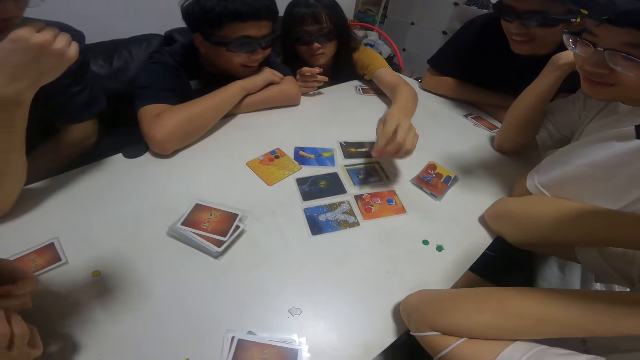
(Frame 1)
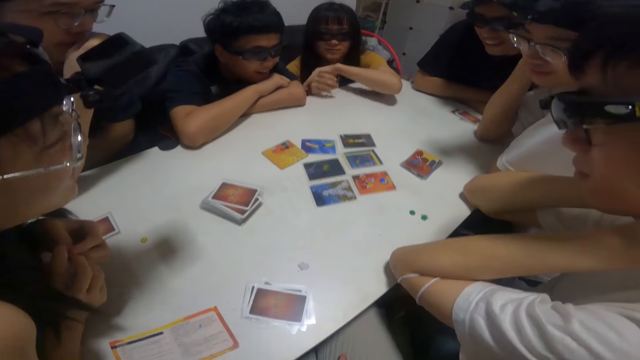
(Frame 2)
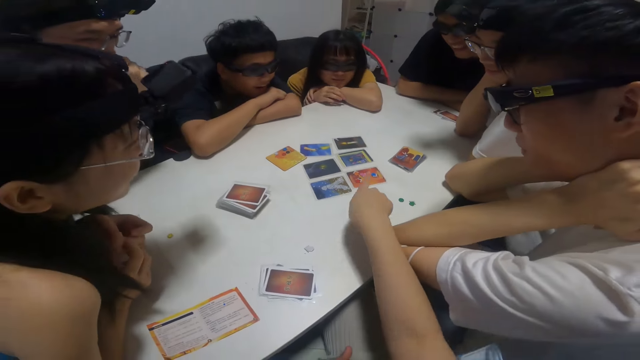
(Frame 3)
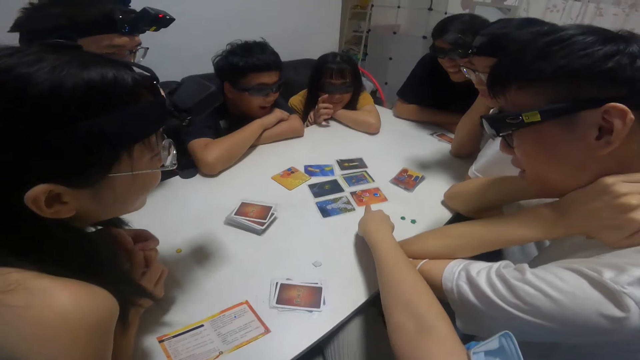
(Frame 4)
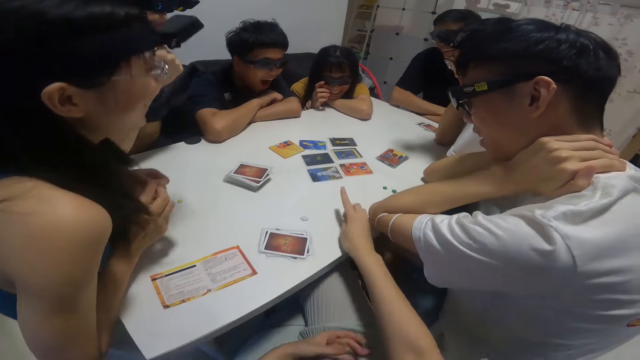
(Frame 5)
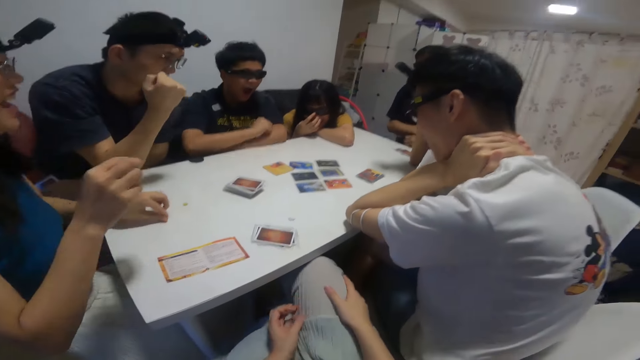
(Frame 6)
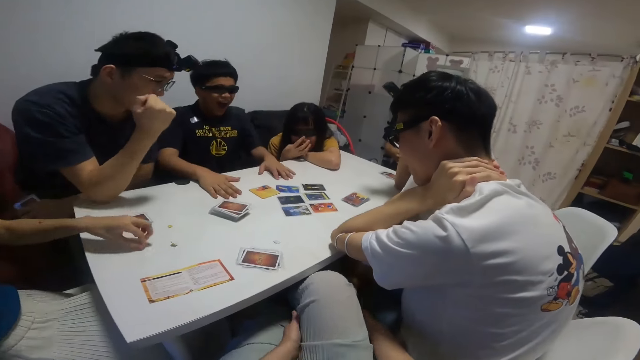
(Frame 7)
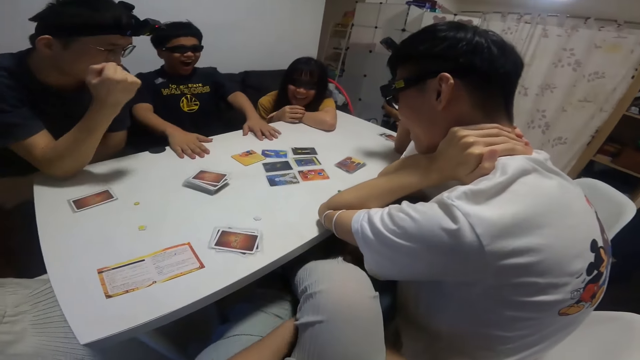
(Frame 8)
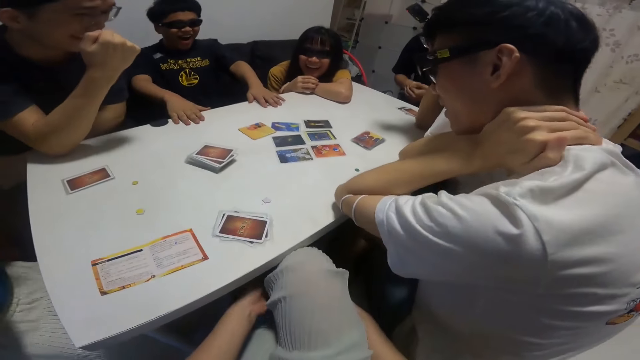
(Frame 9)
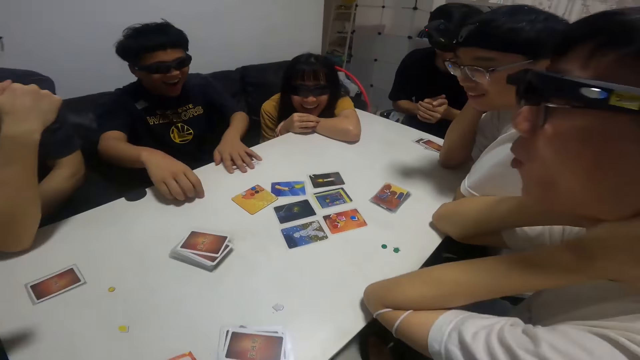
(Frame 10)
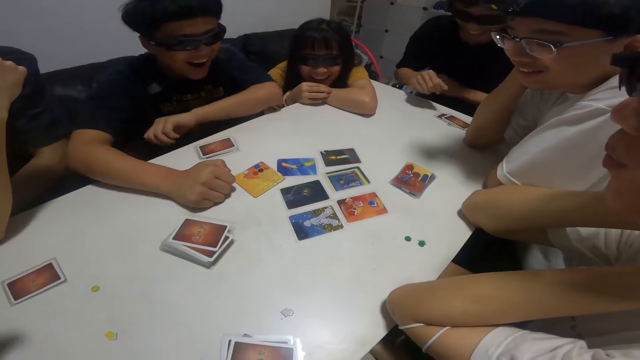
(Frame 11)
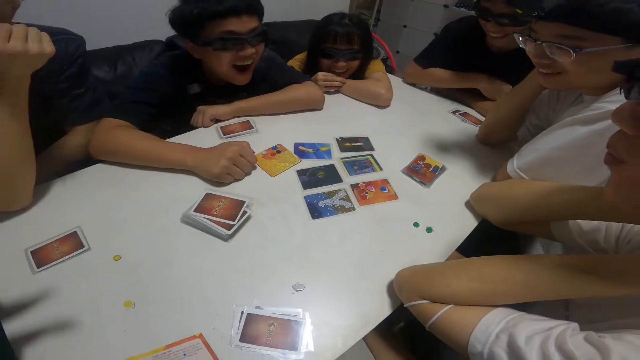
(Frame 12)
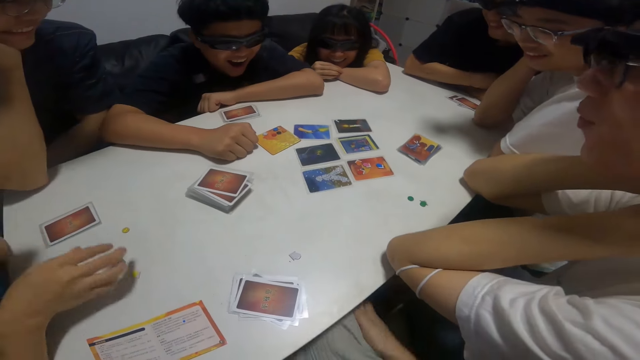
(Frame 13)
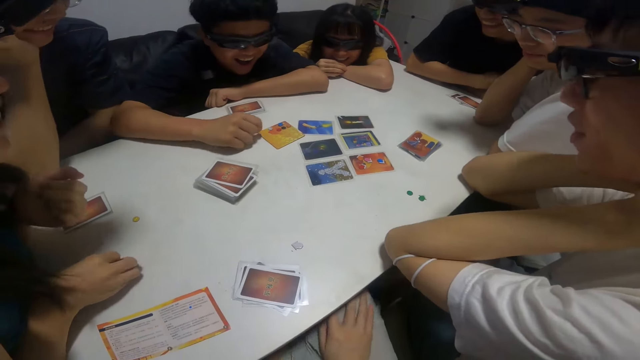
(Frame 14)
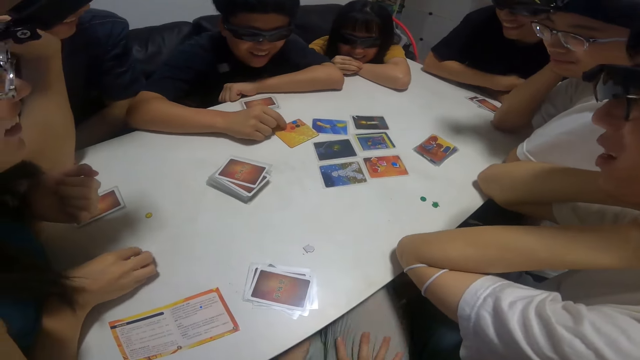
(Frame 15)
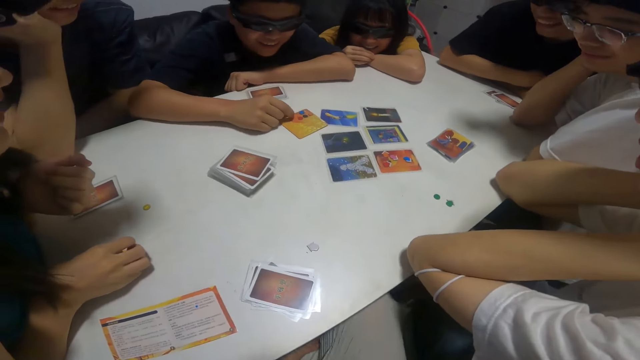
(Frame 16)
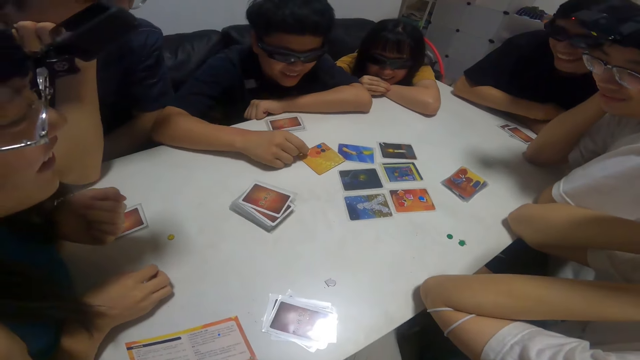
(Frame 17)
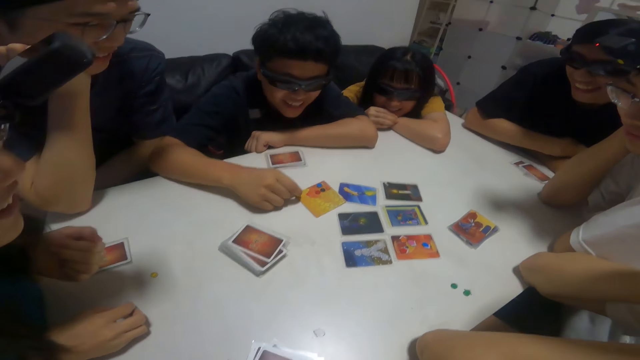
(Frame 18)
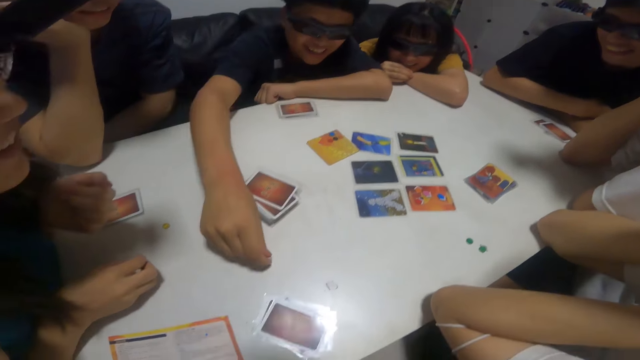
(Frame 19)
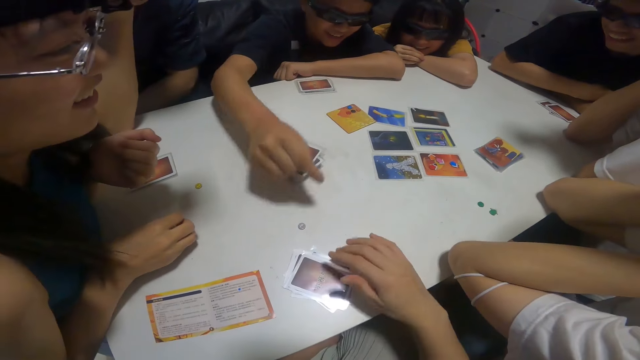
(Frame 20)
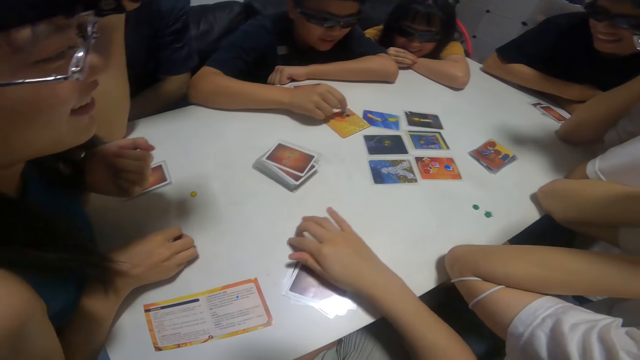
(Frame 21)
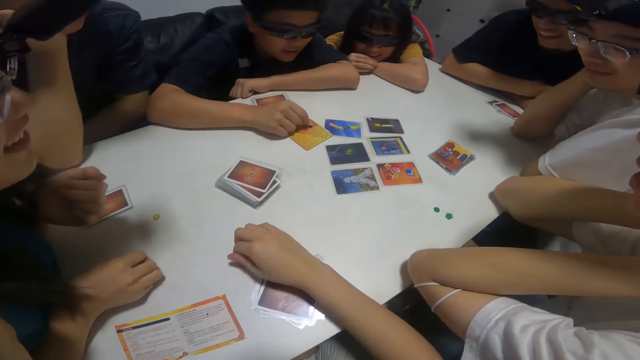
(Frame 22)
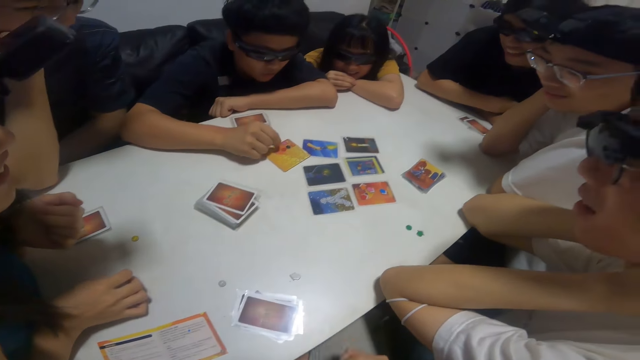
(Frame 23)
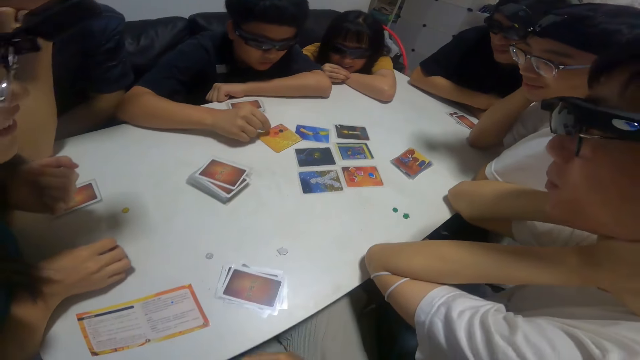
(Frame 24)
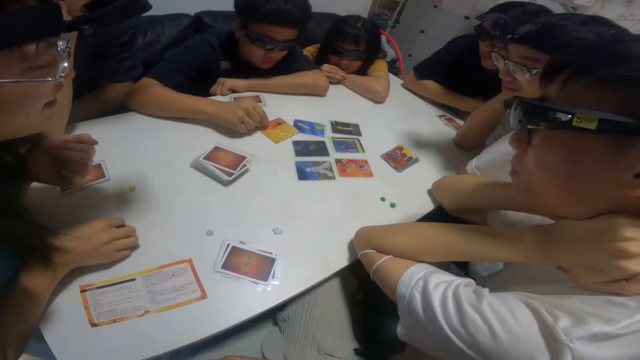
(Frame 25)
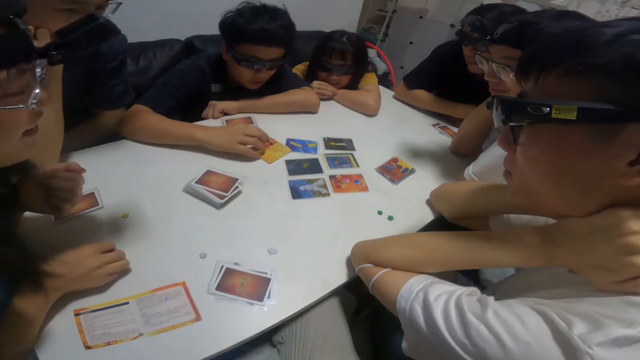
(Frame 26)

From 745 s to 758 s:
A girl places a pebble in her left hand on the card. The camera wearer illustrates something. A boy touches pebbles on a card with his right finger. The boy moves pebbles around the table with his right hand. A person puts something on the table. The camera wearer moves the pebble on the table with her right finger. She takes something.

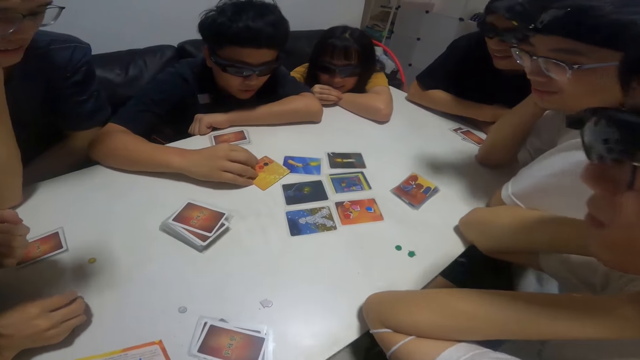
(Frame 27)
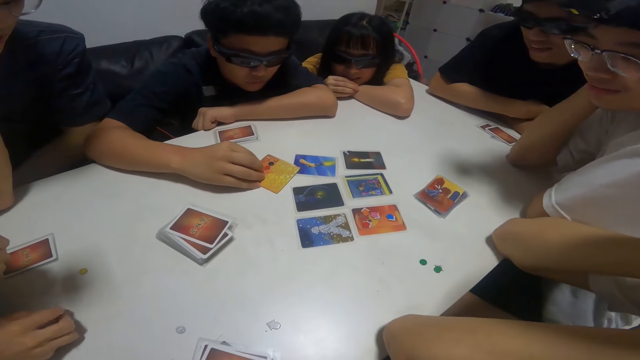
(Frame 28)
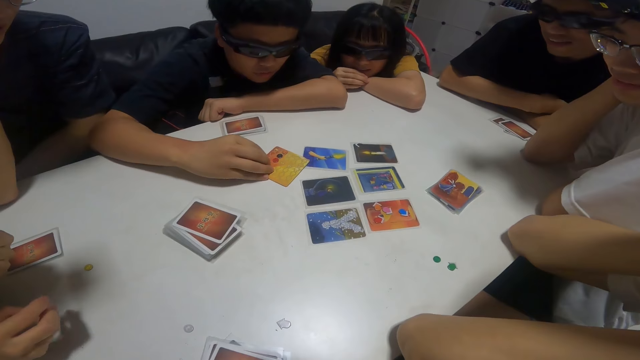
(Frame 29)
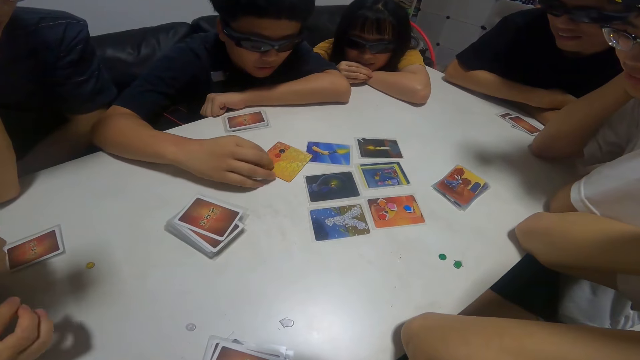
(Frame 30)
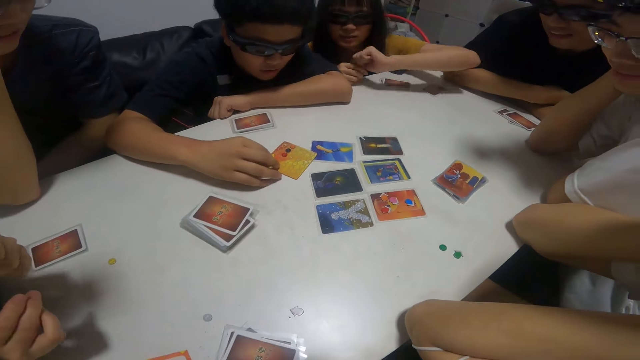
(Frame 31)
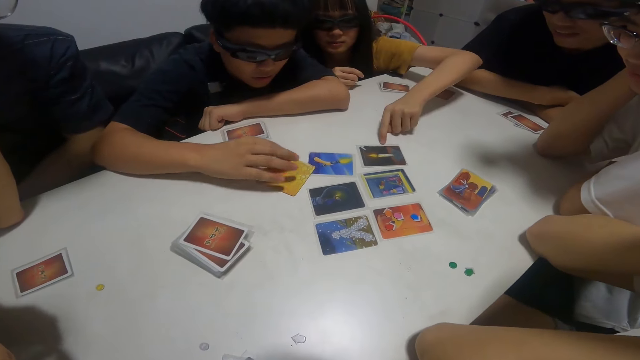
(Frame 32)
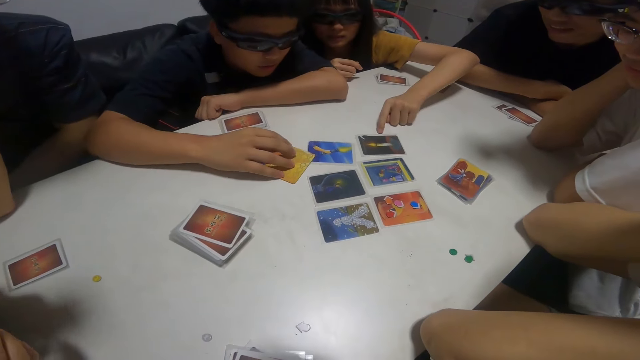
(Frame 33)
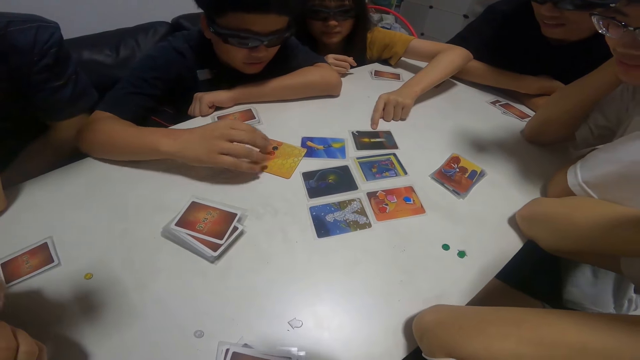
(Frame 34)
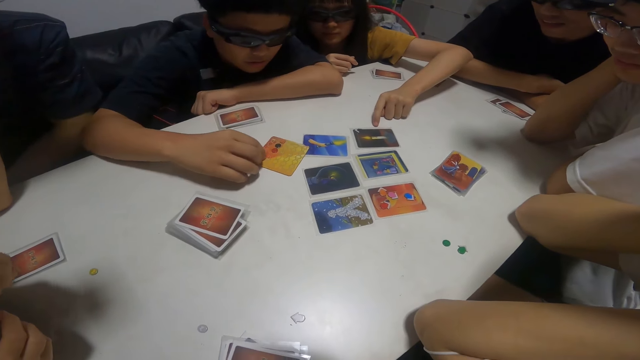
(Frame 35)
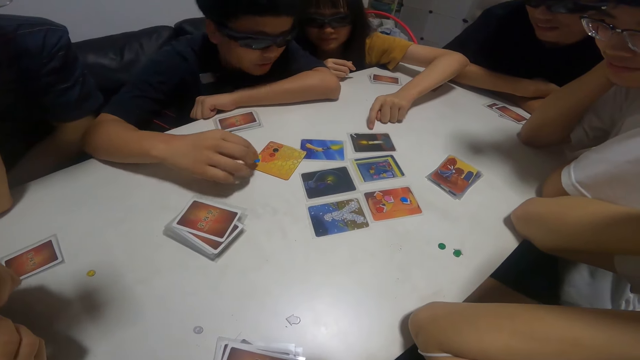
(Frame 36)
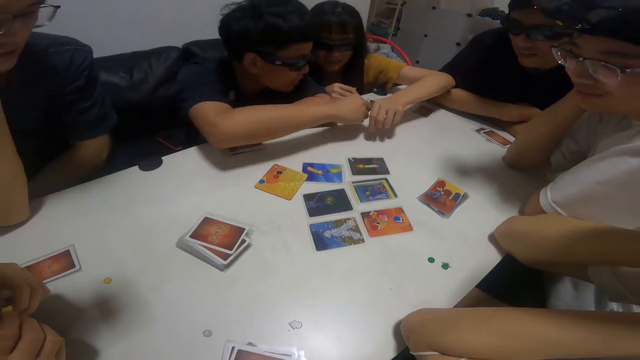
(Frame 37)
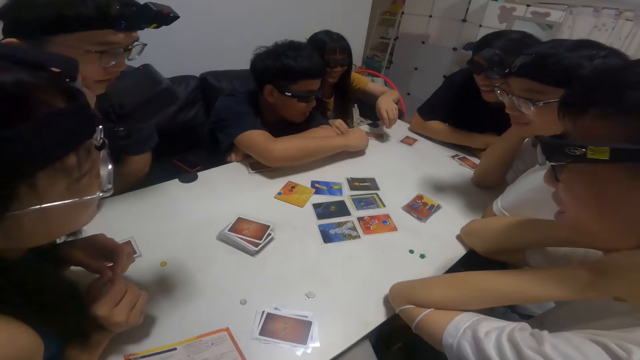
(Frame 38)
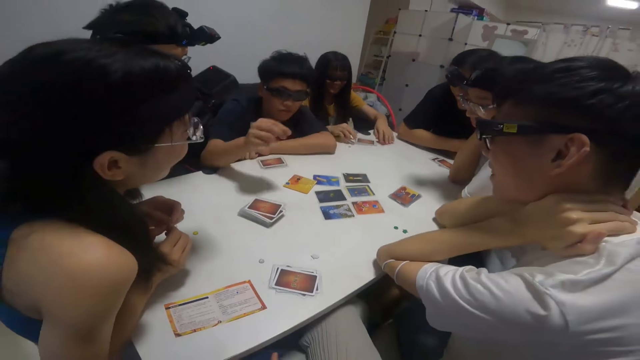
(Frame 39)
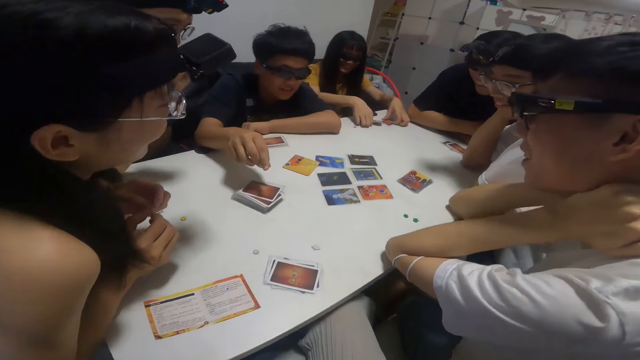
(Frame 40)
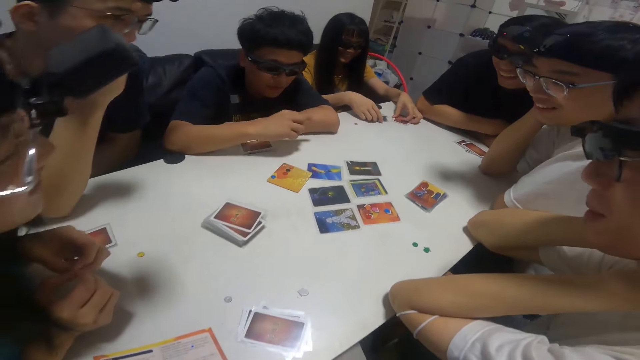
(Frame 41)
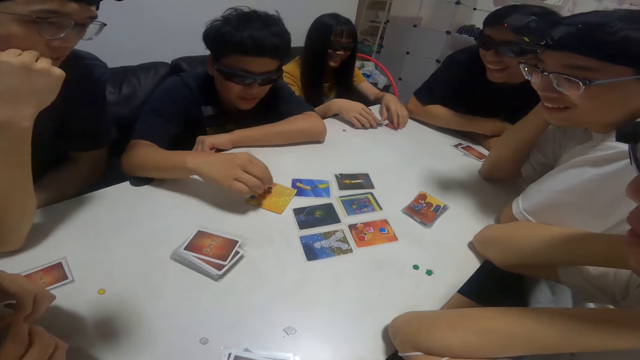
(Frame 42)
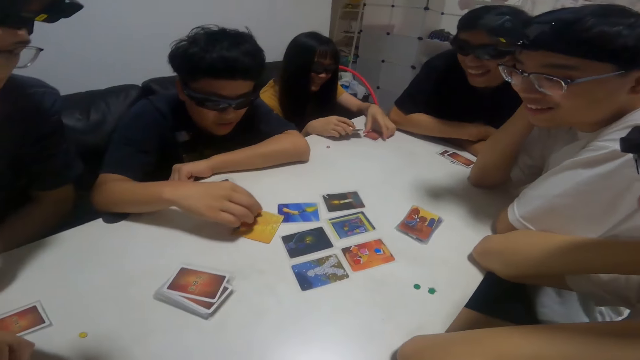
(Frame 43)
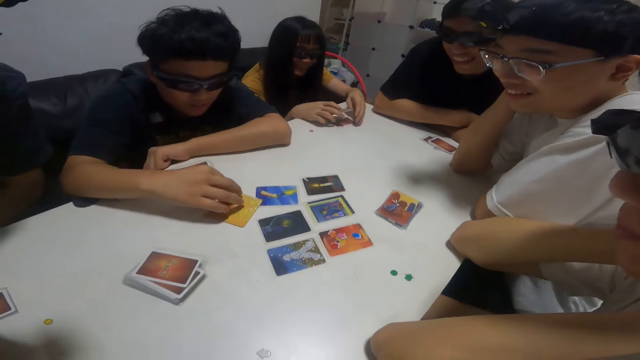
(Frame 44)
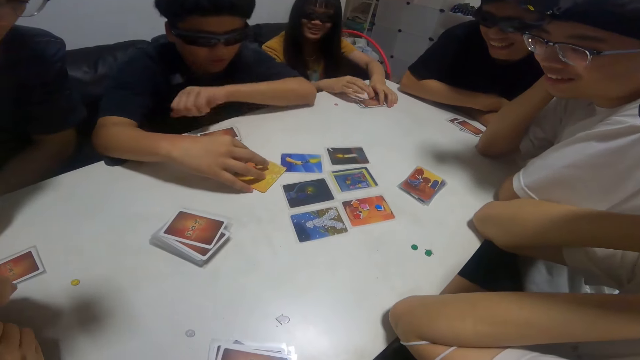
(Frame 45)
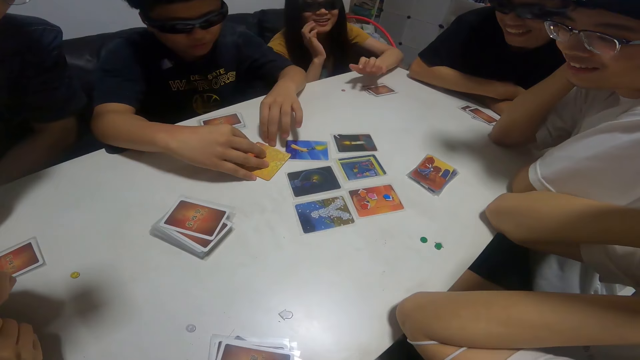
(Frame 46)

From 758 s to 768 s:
The camera wearer looks around. A person does something. Another person communicates. The first person communicates.
